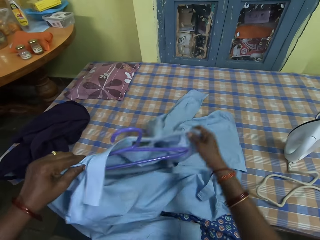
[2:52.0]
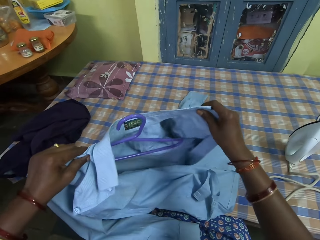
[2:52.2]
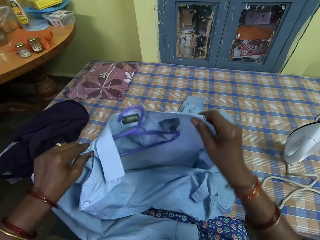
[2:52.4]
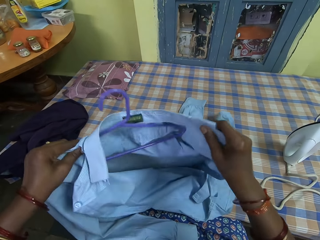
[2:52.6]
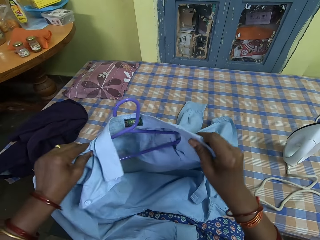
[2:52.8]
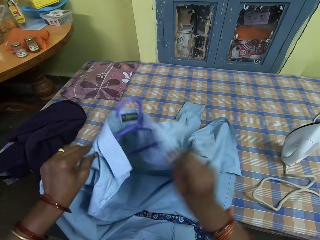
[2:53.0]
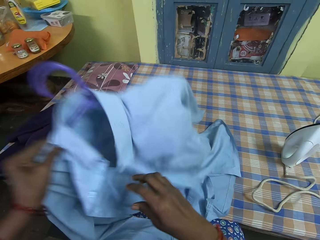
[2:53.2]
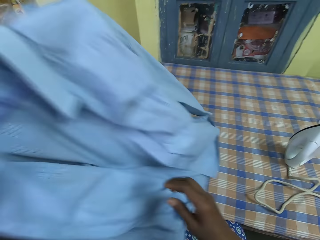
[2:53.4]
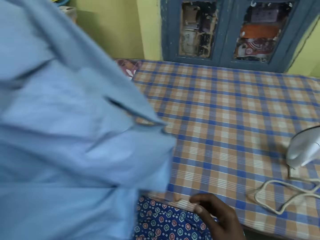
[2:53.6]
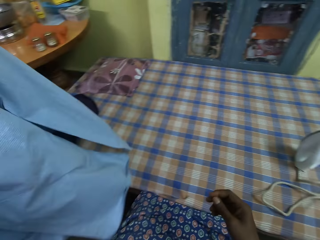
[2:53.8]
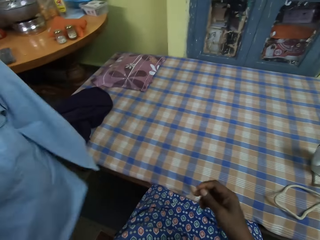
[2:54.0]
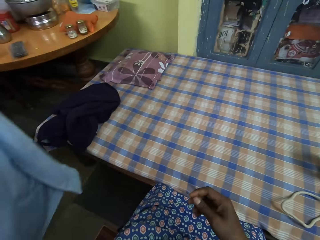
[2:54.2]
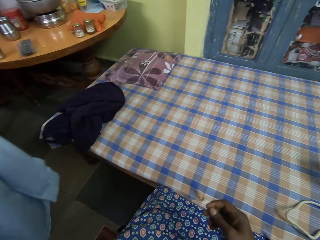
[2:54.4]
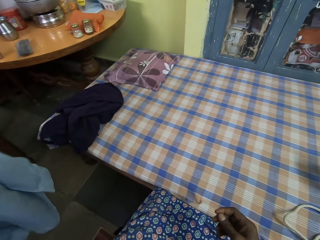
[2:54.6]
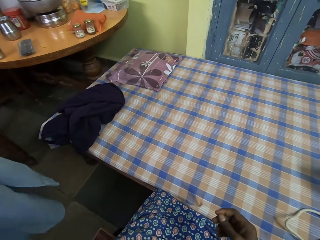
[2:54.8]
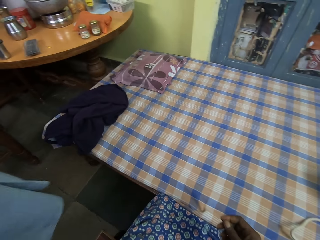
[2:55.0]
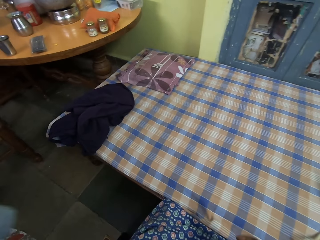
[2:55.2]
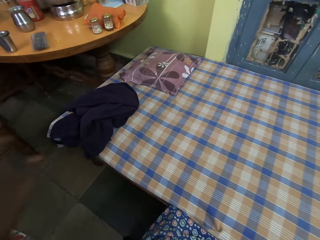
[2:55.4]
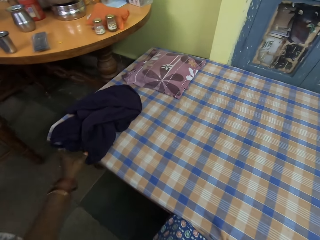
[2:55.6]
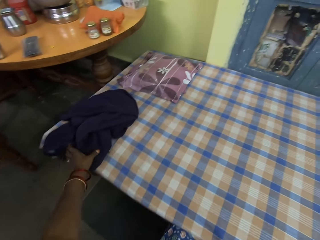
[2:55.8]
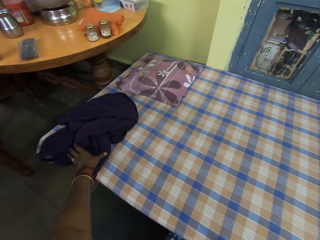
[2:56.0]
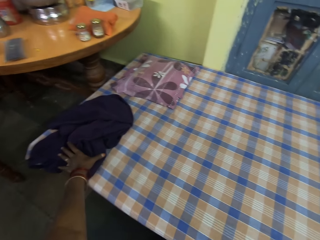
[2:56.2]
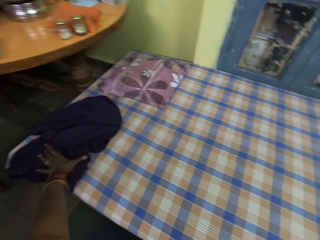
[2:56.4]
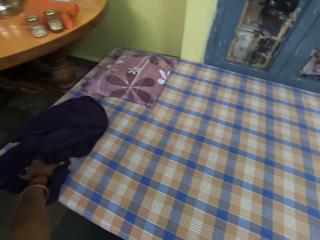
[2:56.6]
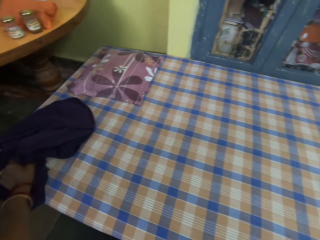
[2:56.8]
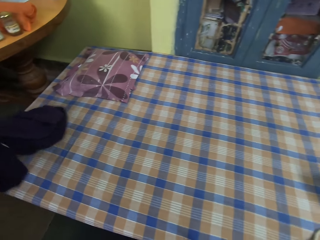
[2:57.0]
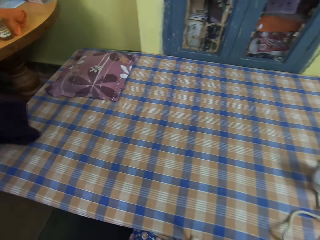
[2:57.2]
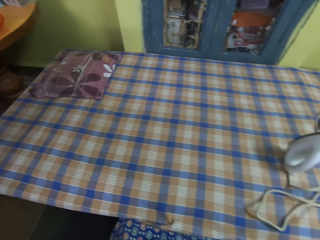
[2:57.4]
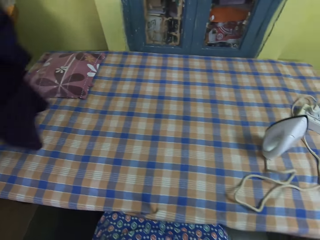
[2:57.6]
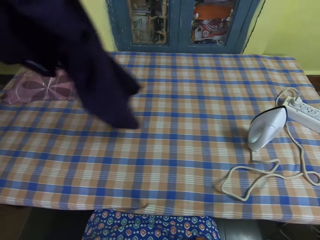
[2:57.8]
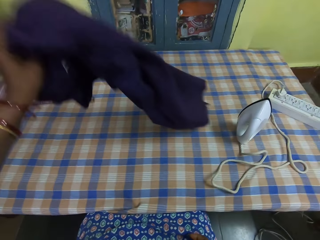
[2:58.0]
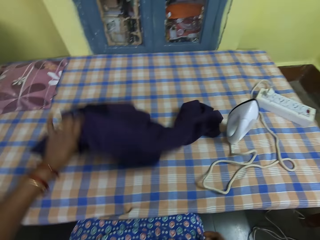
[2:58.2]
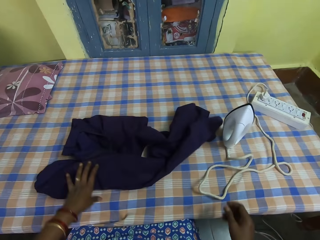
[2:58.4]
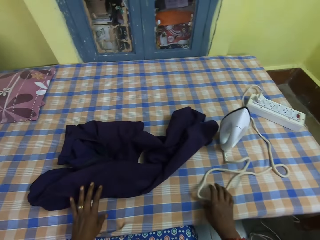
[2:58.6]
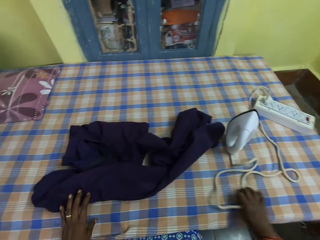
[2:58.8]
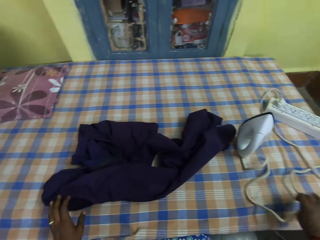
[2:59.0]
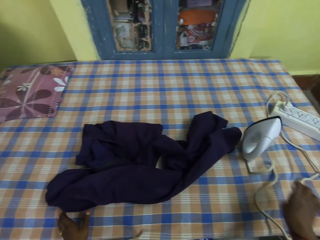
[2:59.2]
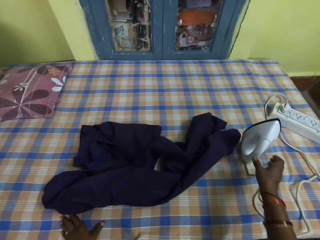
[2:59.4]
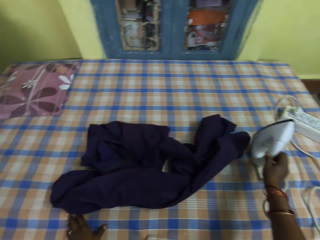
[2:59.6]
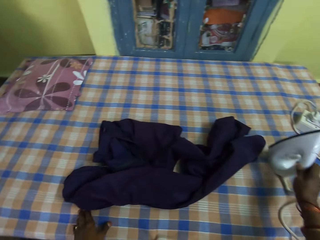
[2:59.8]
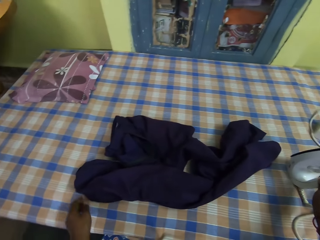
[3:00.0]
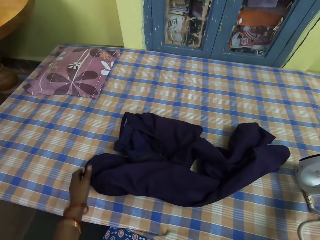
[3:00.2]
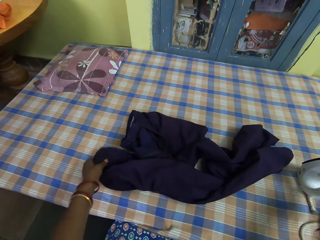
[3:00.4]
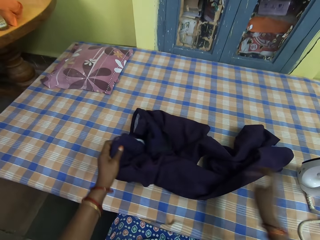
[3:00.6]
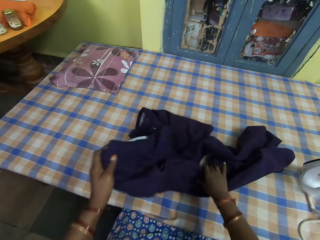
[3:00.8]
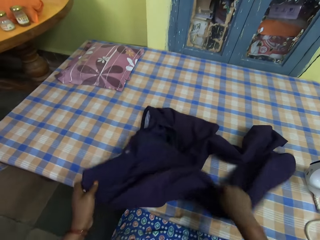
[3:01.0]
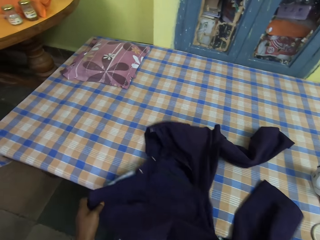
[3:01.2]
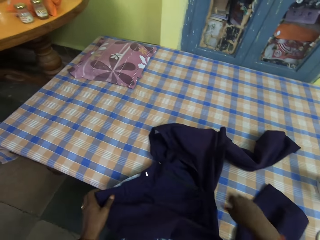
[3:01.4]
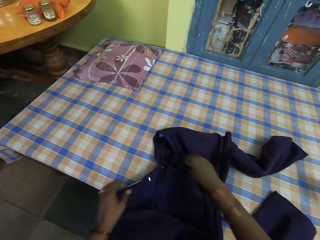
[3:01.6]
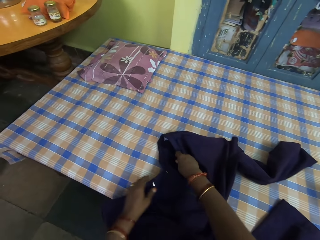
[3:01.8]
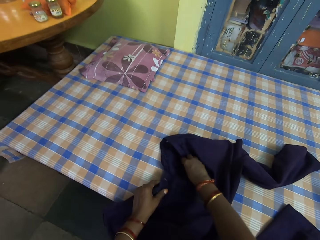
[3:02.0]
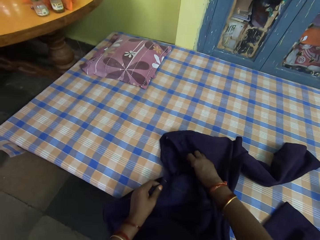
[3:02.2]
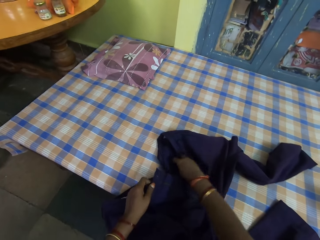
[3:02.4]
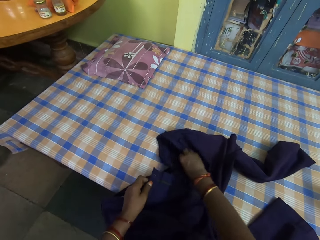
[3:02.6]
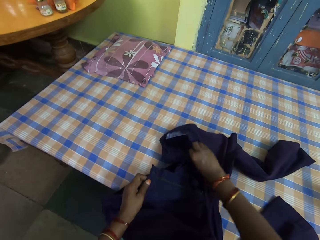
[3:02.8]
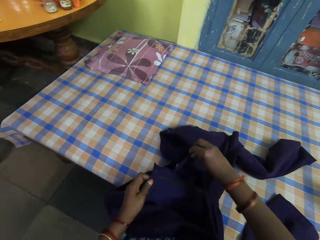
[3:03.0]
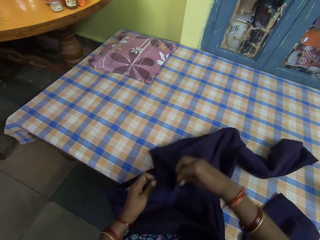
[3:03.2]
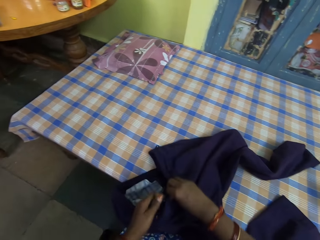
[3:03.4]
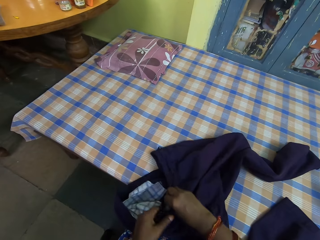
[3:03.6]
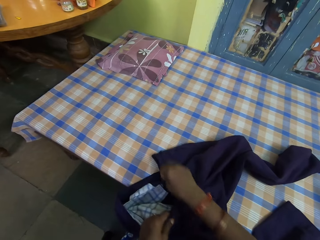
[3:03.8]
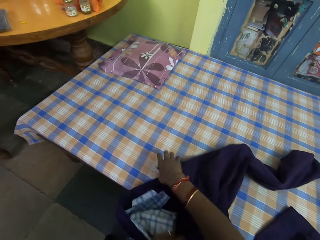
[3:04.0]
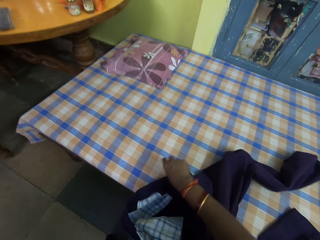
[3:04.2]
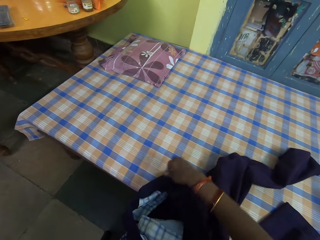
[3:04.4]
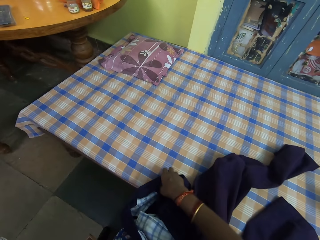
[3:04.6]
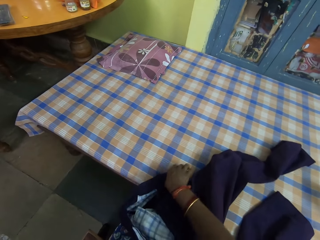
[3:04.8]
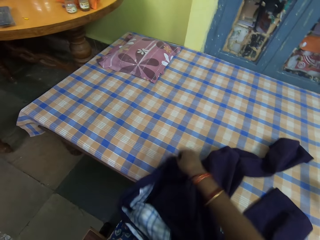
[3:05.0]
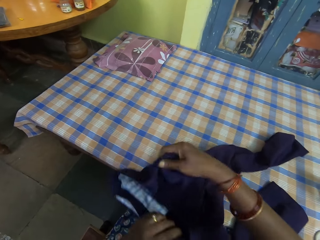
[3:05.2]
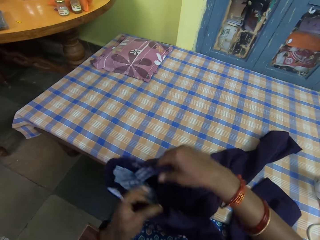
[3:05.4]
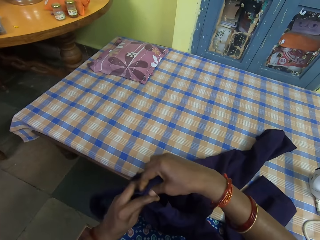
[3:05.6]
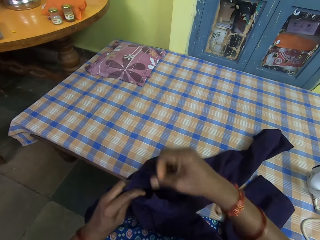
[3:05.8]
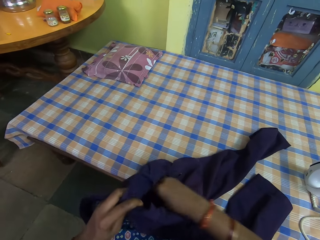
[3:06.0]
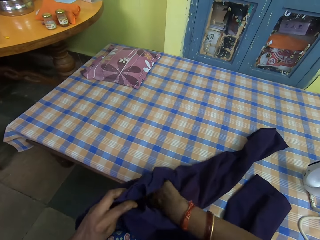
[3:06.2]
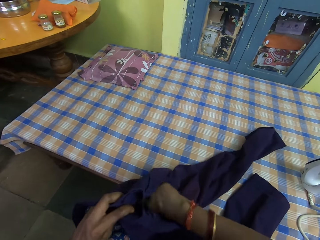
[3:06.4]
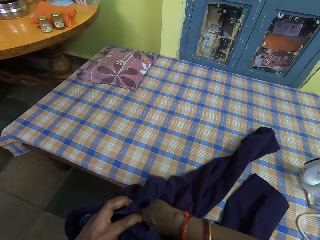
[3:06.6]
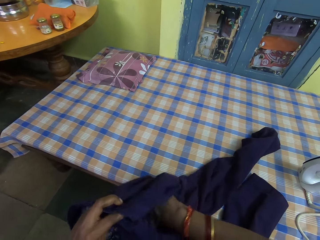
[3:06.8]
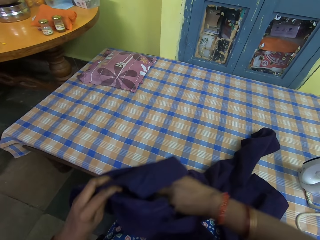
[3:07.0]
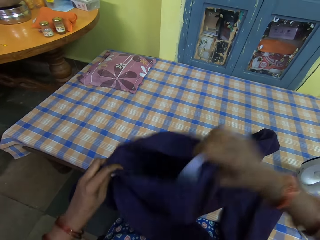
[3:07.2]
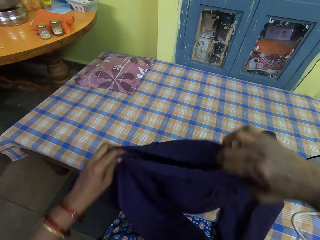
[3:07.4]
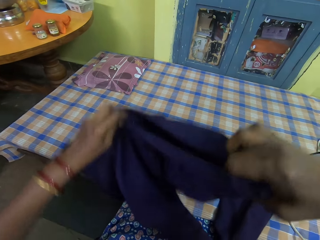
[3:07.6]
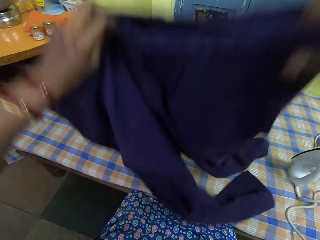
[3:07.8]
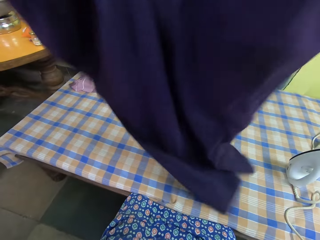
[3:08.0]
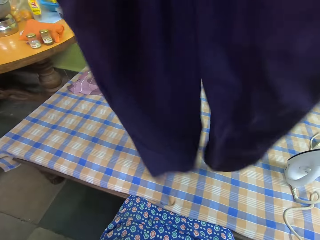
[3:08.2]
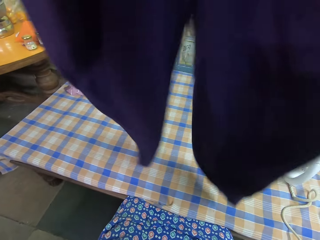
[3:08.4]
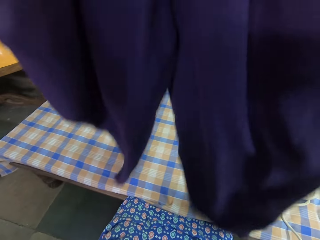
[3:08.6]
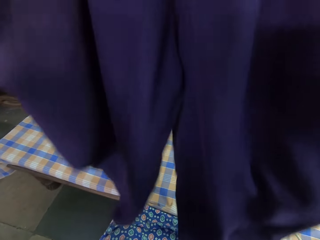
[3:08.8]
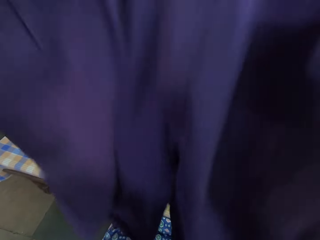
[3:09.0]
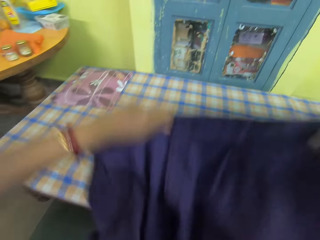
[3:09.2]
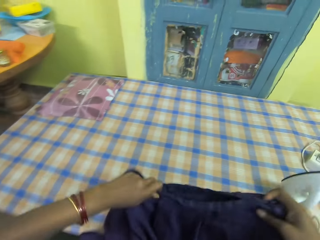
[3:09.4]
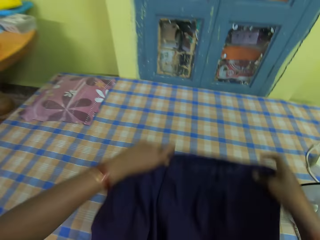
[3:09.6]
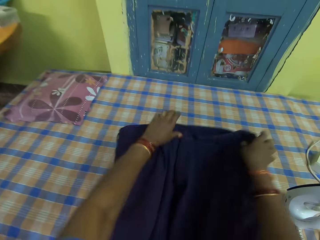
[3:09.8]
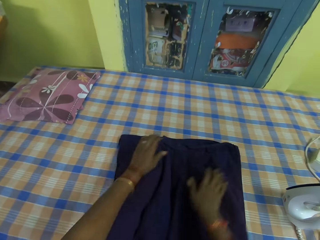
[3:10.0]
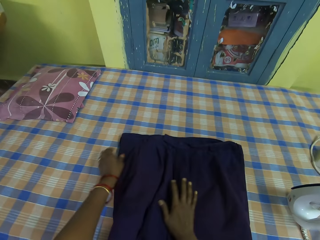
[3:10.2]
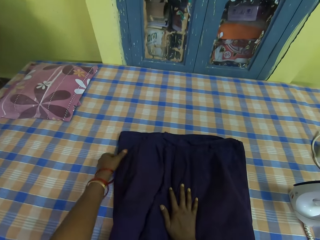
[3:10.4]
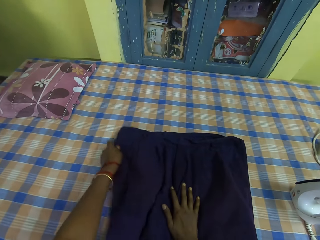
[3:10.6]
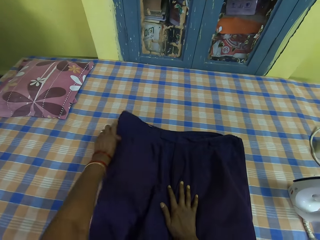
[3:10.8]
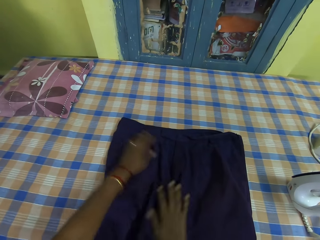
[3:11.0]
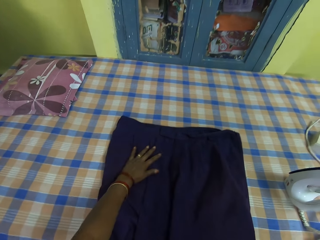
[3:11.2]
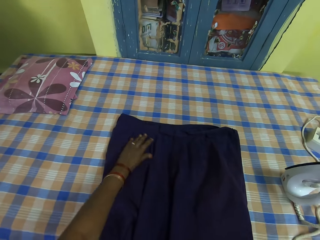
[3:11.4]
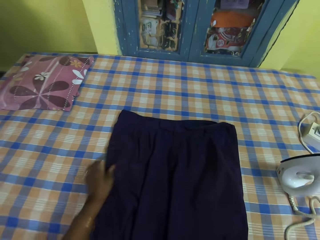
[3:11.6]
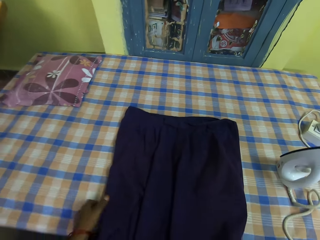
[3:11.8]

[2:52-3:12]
The camera wearer puts the shirt on the hanger. She passes the shirt to the other person. The camera wearer picks up a pair of trousers from the table with her left hand. She places the pair of trousers on the table with her right hand. She moves the iron on the table with her right hand. She touches the iron on the table. She sets out the pair of trousers properly with both hands. She picks up the pair of trousers from the table with both hands. She places the pair of trousers on the table with both hands. She sets out the pair of trousers on the table properly with both hands.

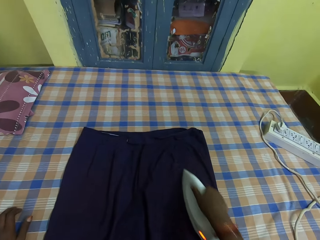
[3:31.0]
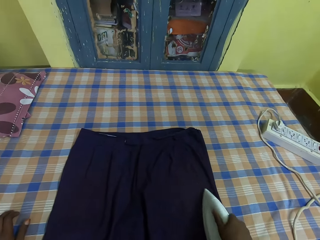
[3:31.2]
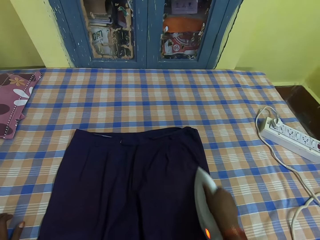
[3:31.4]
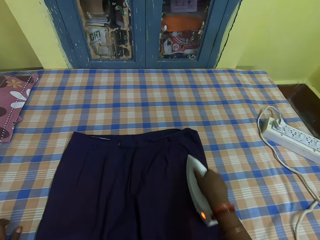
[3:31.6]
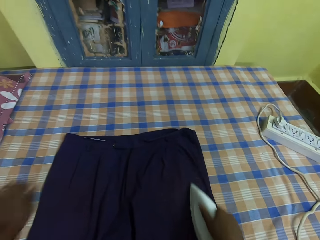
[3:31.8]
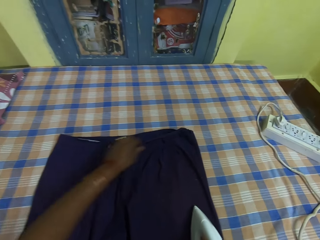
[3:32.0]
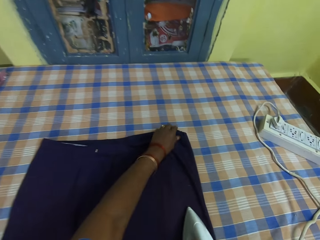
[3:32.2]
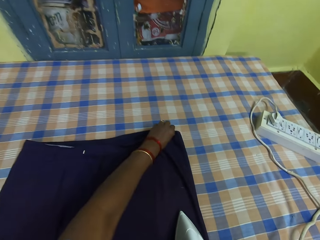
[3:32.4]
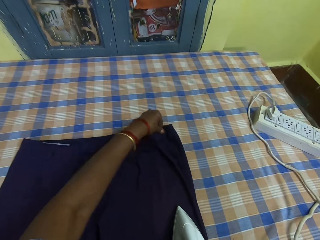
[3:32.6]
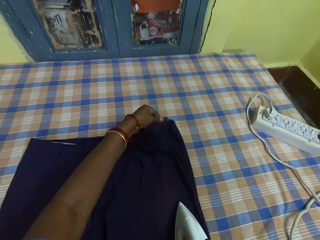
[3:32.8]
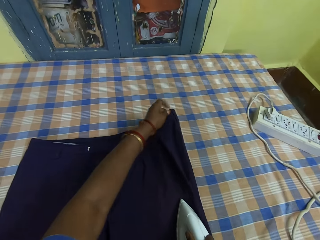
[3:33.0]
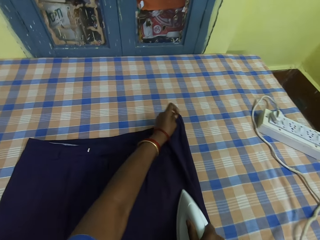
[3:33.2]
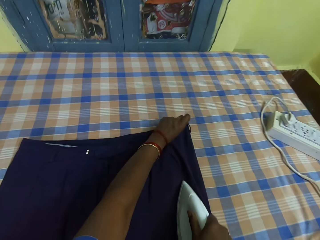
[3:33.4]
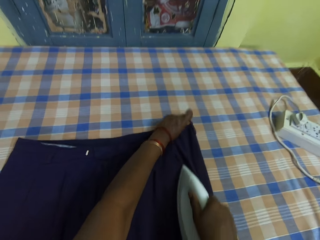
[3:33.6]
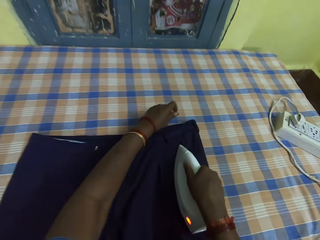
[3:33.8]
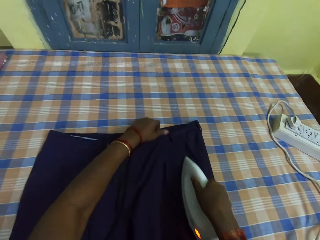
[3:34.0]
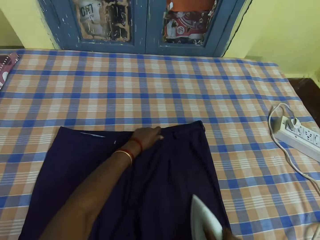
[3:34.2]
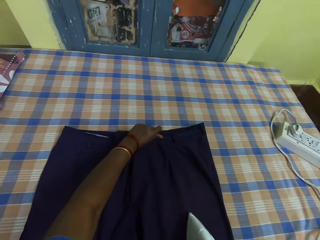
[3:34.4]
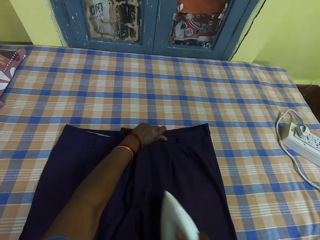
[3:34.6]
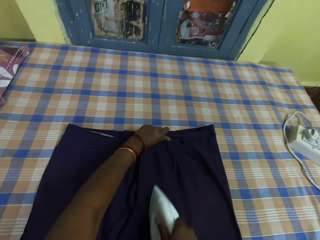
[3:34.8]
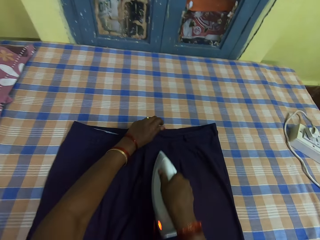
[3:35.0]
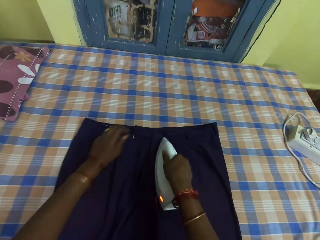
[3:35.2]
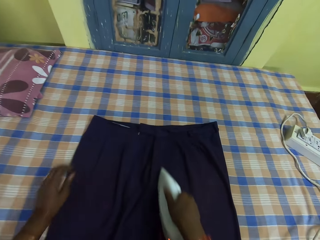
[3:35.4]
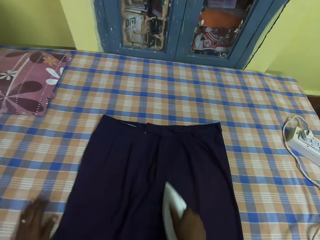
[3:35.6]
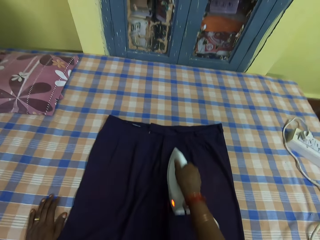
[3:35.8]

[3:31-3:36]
The camera wearer straightens the pair of trousers with her left hand. She presses the pair of trousers with the iron in her right hand. She places her left hand on the table.
